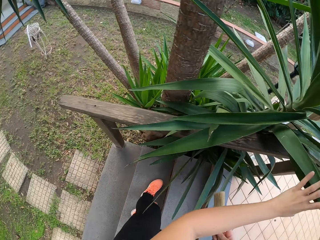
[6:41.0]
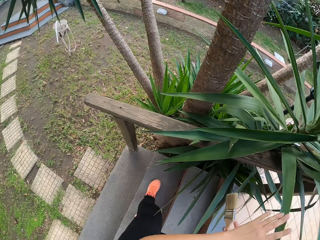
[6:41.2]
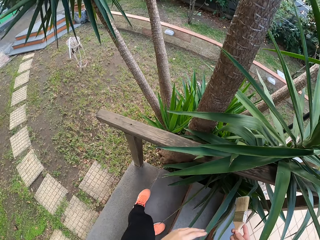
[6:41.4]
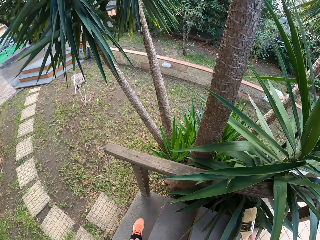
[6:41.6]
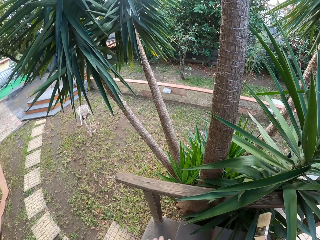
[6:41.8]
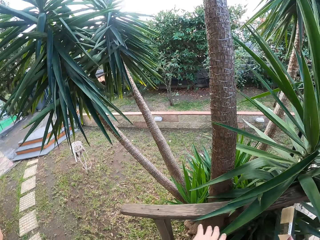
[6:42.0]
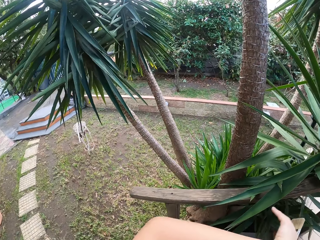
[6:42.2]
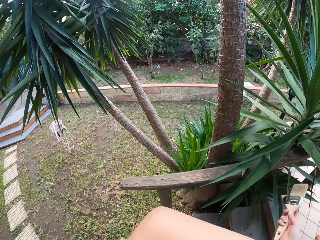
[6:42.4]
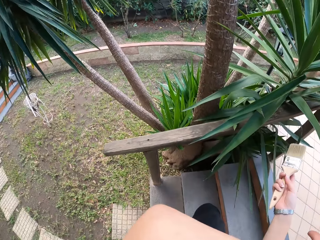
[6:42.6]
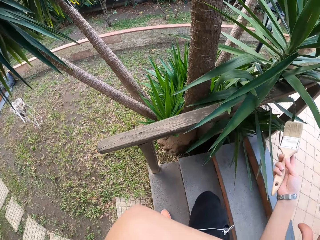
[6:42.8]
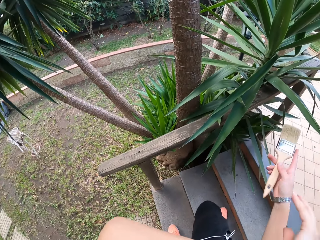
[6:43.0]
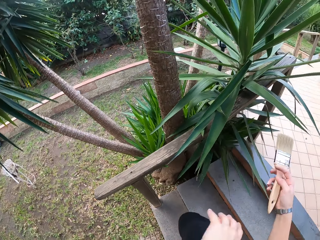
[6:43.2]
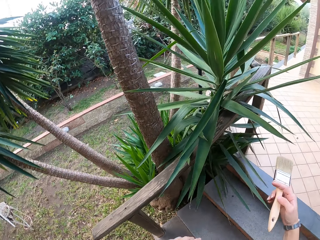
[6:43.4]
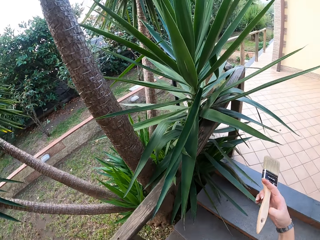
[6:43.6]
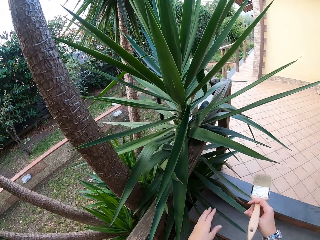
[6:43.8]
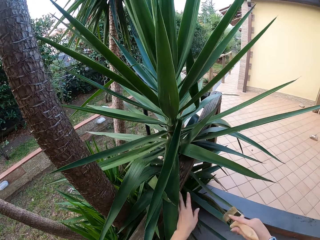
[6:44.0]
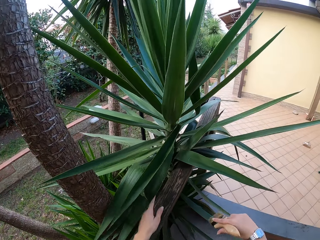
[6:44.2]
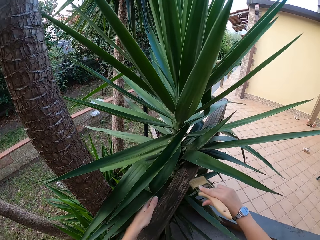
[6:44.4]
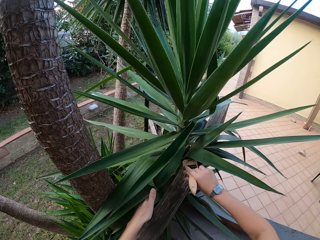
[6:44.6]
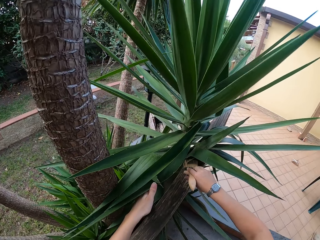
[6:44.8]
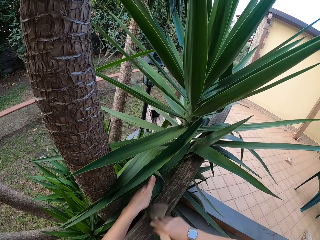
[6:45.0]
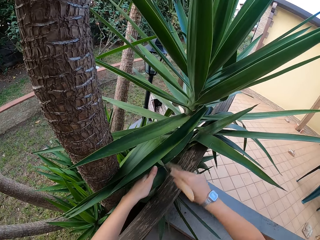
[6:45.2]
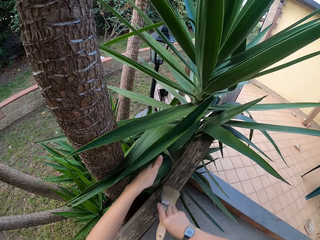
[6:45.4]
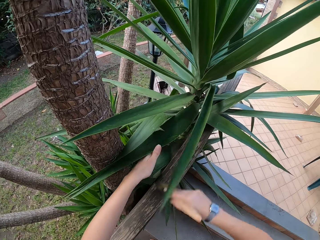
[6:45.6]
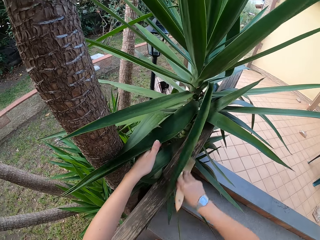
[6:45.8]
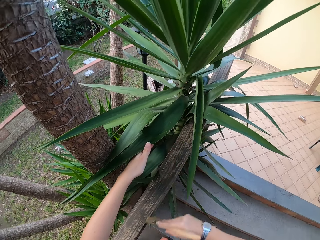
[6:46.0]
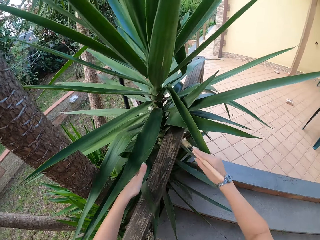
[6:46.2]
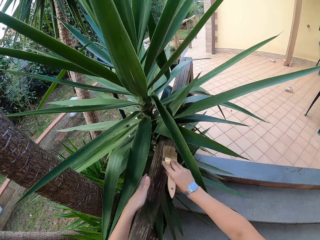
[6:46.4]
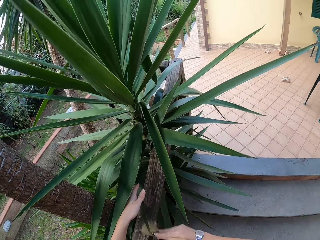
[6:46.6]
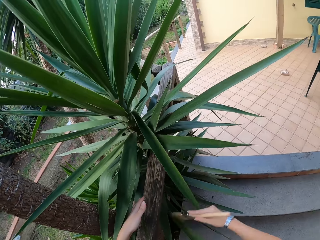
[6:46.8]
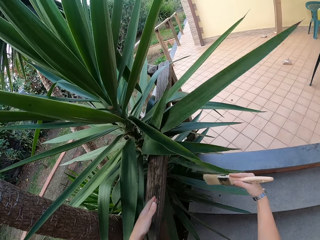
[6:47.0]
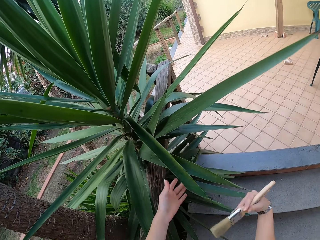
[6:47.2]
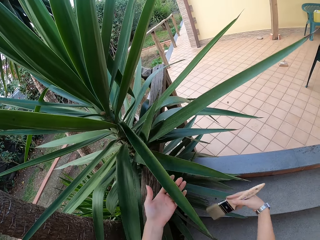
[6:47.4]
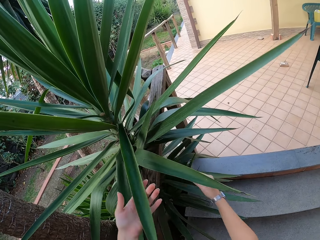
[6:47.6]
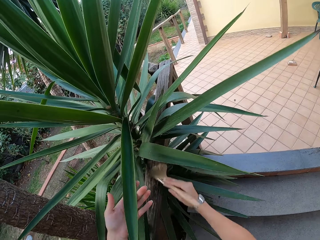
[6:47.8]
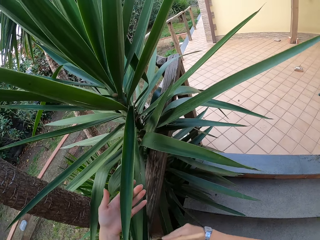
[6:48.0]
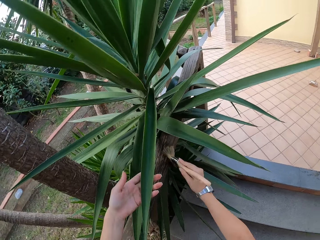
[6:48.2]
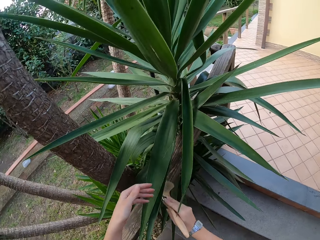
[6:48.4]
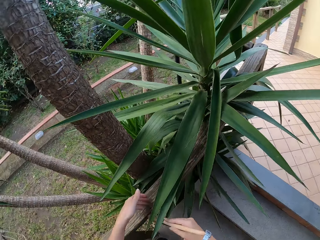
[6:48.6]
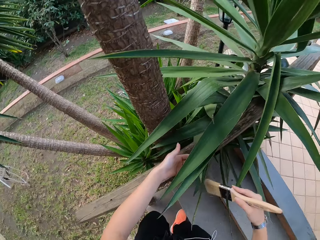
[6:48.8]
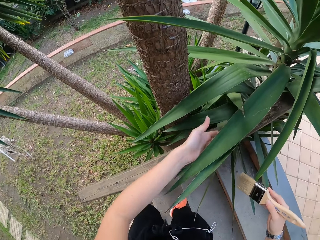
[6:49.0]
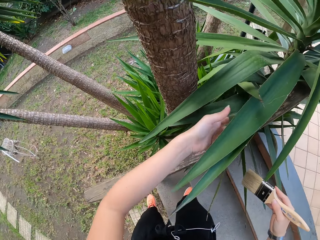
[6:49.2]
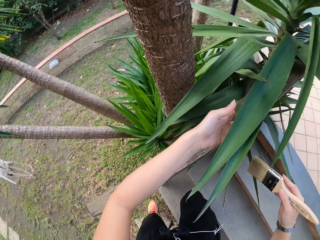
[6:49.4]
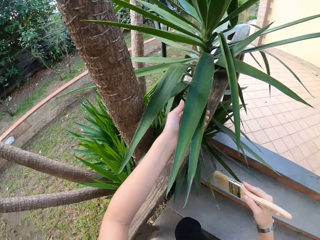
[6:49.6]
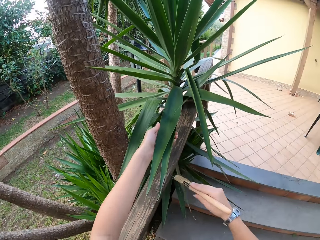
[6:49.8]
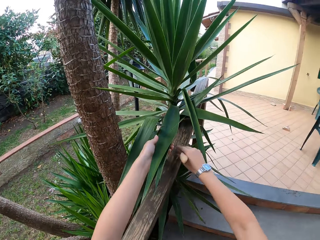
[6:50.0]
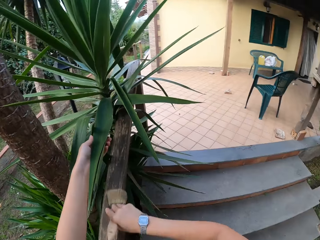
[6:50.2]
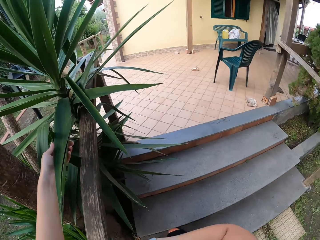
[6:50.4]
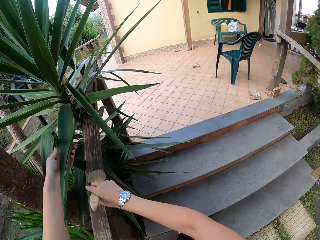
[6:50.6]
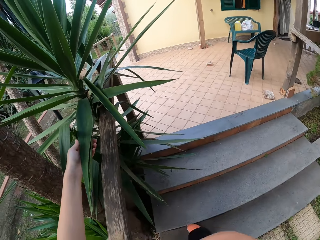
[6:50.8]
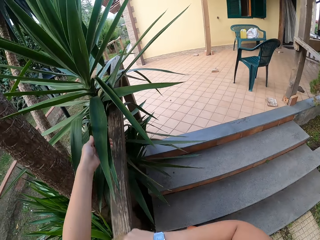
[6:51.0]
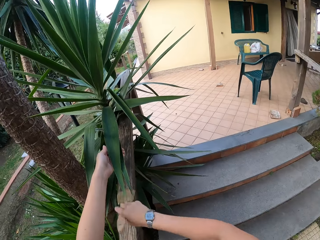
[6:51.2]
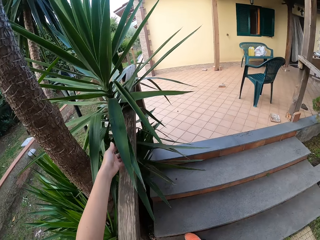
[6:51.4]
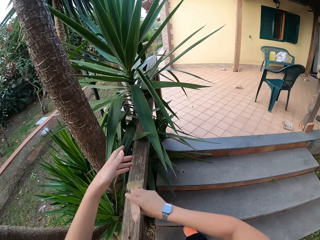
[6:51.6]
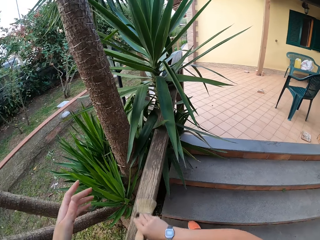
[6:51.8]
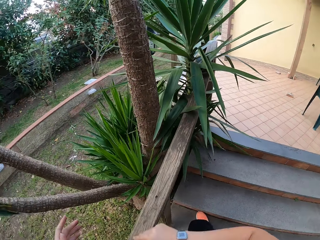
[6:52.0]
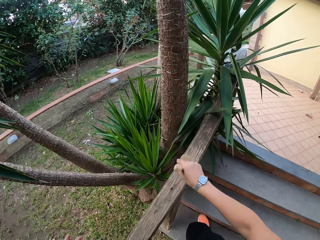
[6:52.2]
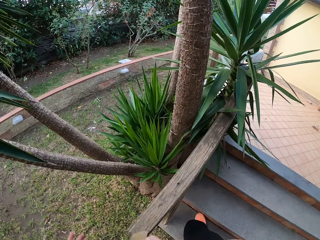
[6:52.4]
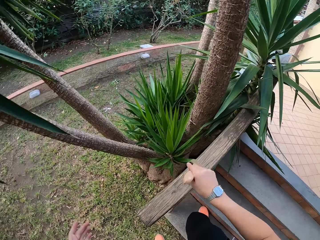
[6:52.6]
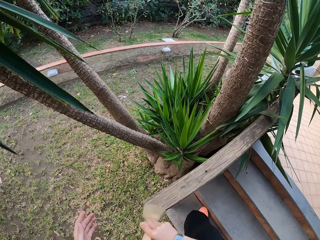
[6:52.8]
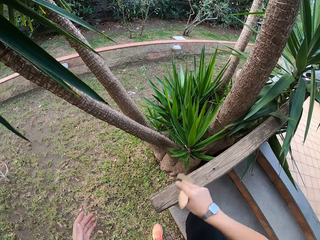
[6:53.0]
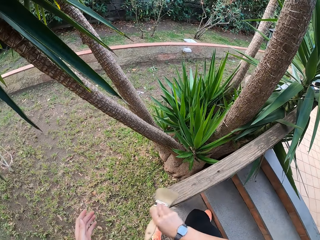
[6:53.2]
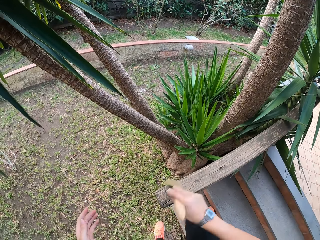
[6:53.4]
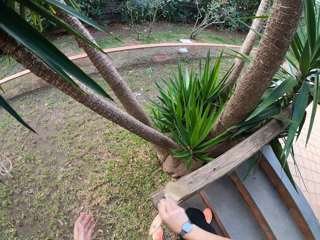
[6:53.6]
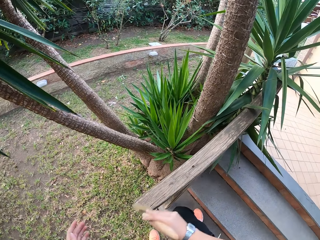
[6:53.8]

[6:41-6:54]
The camera wearer lets go of the sisal leaves. She looks around. She walks on the stairs. She lifts the left hand. She looks around. She pushes the leaves. She wipes the wooden handrail with the paintbrush in her right hand. She pushes the leaves. She holds a plant leaf with her left hand. She brushes the wood with the paintbrush. She holds the plant leaves with her left hand. She lifts the leaves. She brushes the wood with the paintbrush.

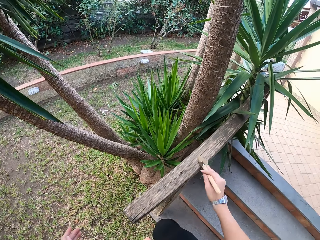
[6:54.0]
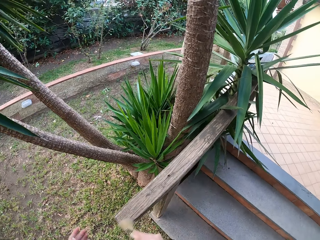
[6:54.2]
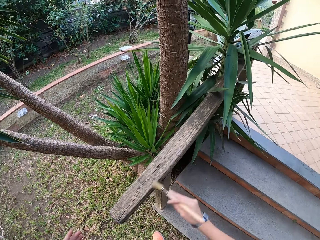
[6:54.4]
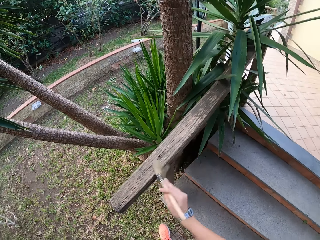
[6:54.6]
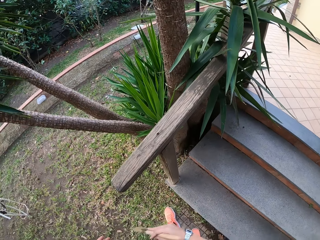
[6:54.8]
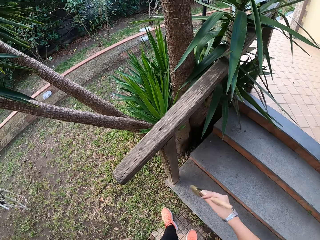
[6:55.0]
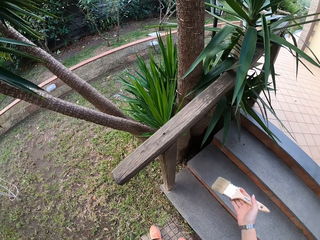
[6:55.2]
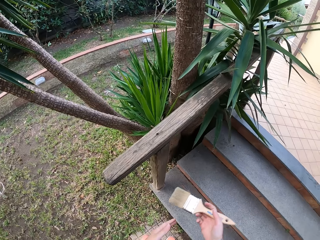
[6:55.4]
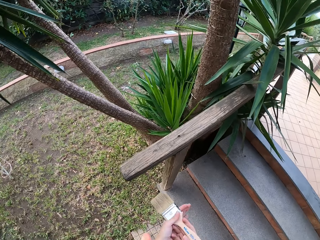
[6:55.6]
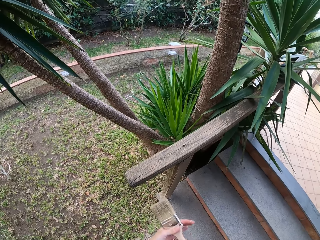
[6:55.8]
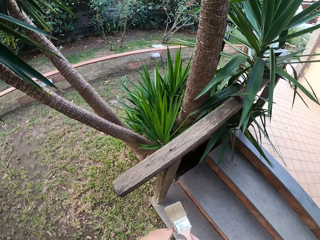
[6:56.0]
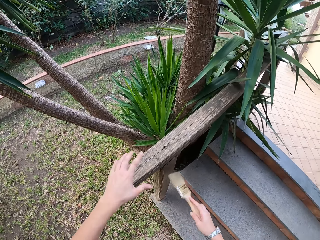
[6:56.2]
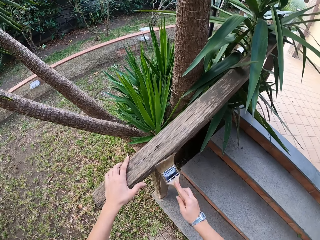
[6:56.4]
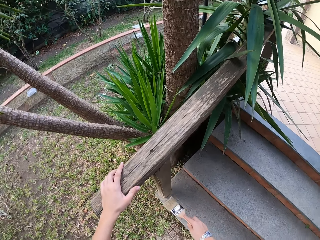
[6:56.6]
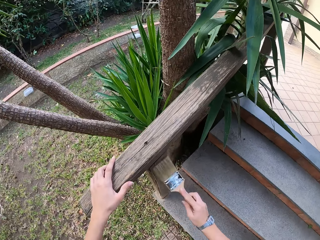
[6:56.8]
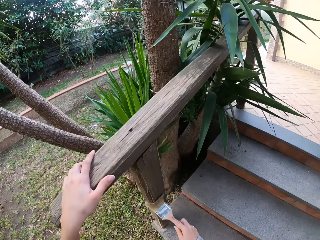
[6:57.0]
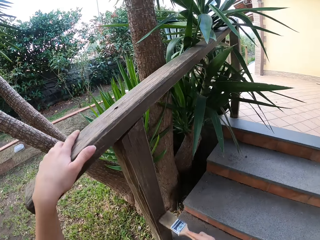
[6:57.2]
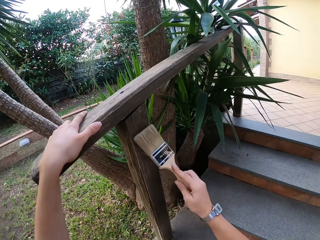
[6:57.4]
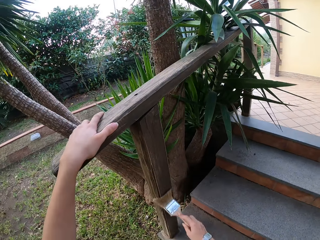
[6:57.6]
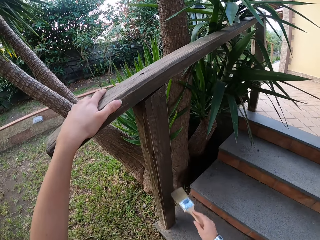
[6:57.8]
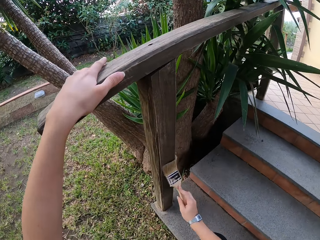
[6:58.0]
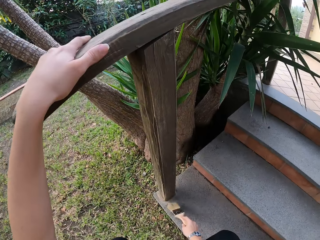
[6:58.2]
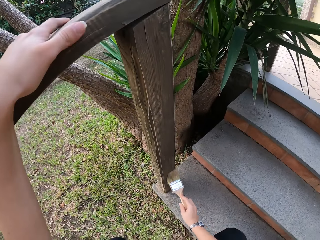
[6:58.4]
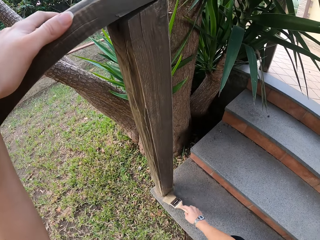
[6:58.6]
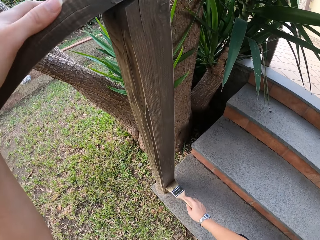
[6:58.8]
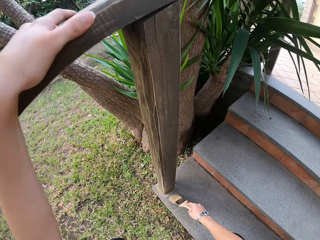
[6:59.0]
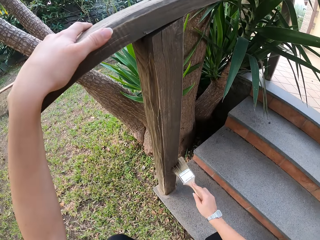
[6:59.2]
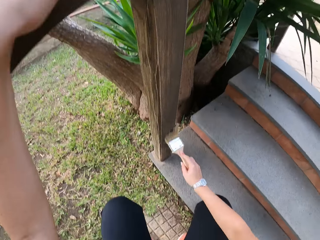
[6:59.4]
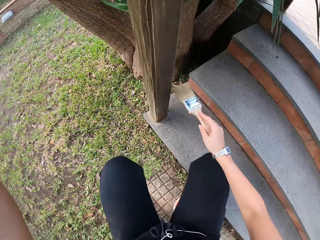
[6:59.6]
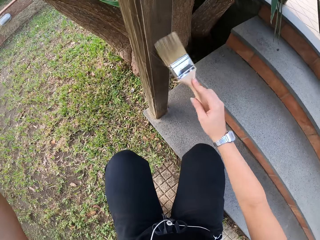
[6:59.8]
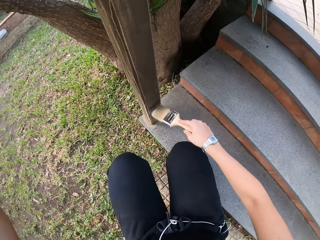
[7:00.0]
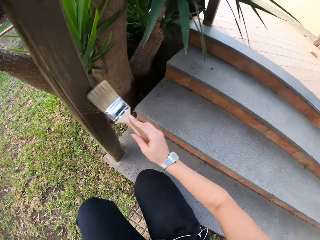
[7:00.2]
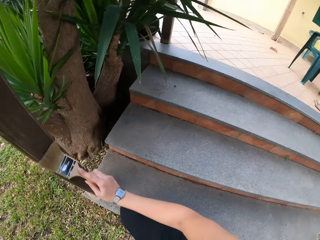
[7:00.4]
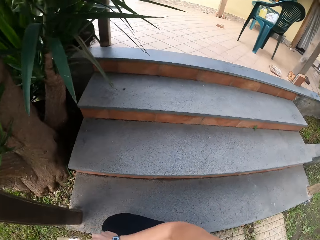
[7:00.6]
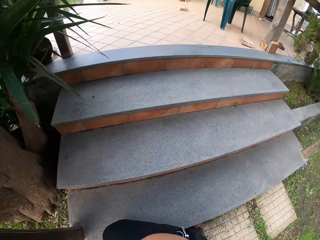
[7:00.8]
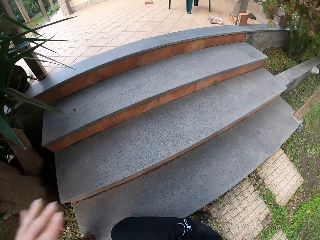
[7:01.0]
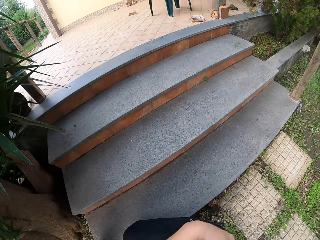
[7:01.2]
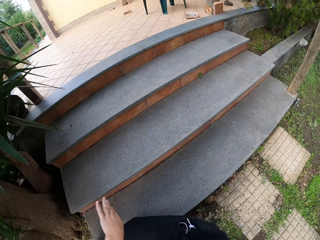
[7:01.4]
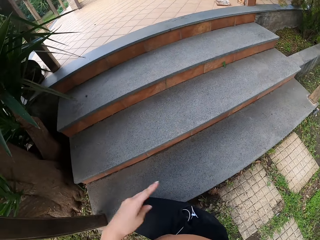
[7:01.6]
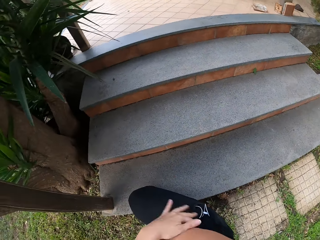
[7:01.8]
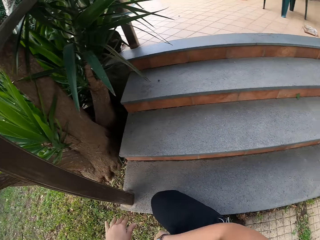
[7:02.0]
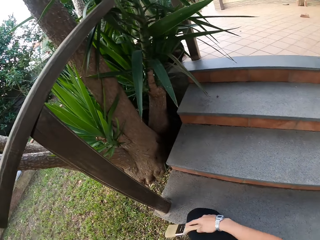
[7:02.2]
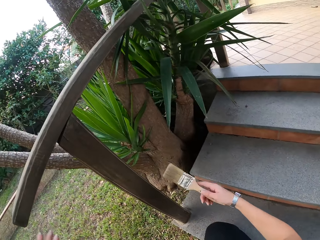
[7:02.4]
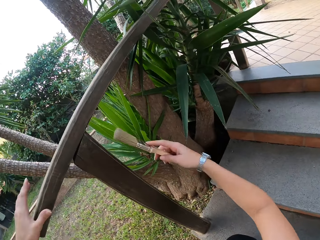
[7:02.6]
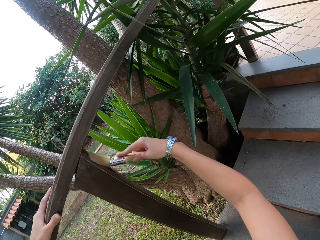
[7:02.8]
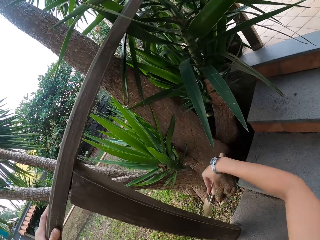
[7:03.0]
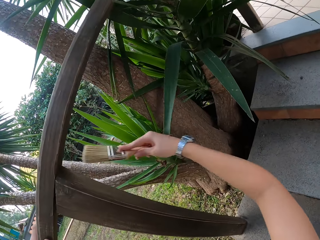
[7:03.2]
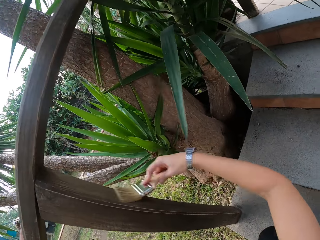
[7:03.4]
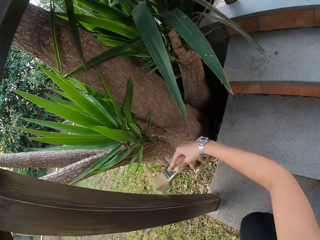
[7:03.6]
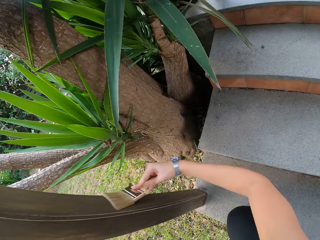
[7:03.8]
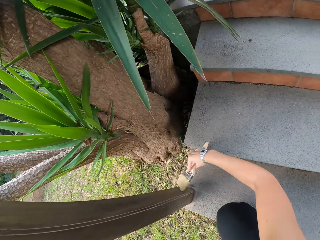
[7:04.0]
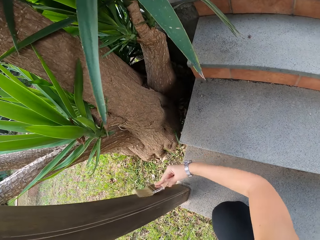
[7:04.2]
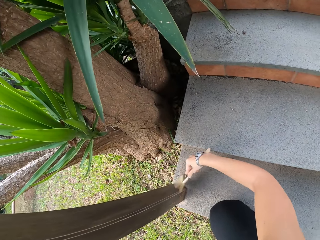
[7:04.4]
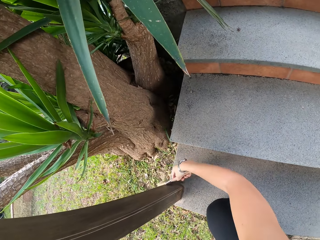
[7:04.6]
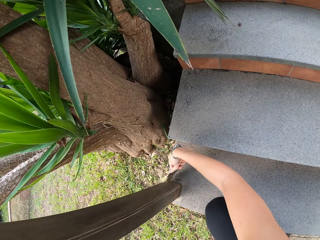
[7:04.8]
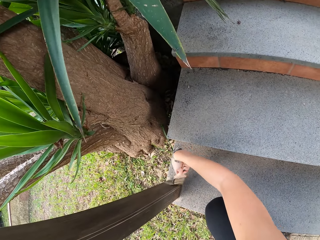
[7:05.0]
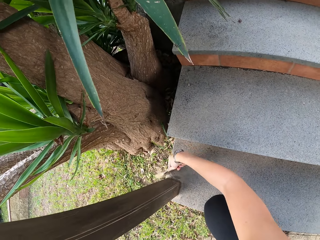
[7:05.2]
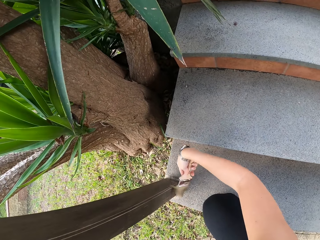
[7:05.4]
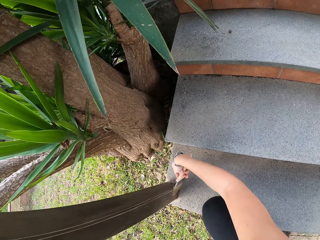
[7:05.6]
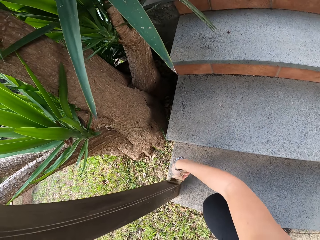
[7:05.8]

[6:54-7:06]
The camera wearer touches the paintbrush with the left hand. She holds the handrail with her left hand. She wipes the wooden handrail with the paintbrush in her right hand. She looks around. She wipes the cloth with the left hand. She holds the wood with the left hand. She brushes the wood with the paintbrush.
